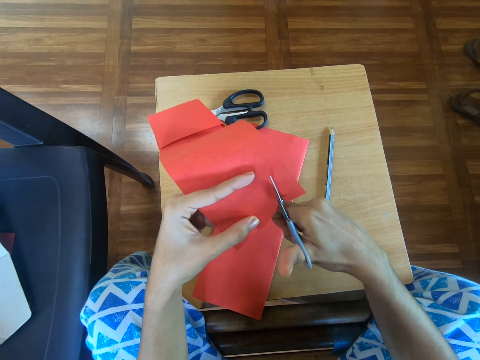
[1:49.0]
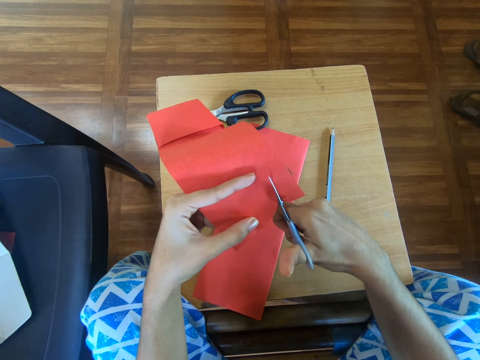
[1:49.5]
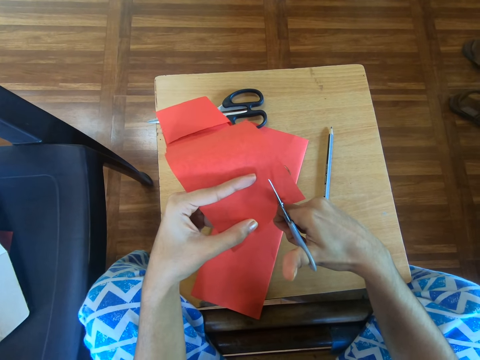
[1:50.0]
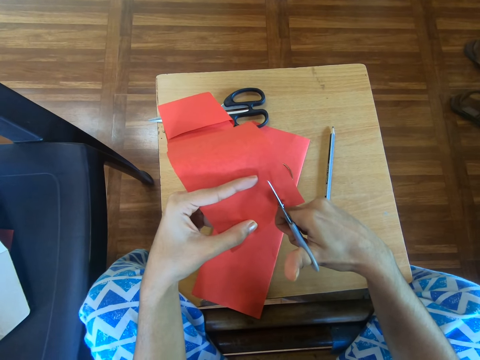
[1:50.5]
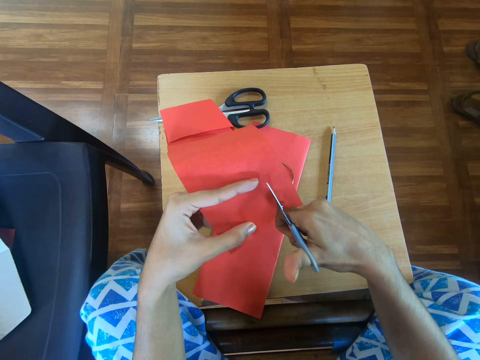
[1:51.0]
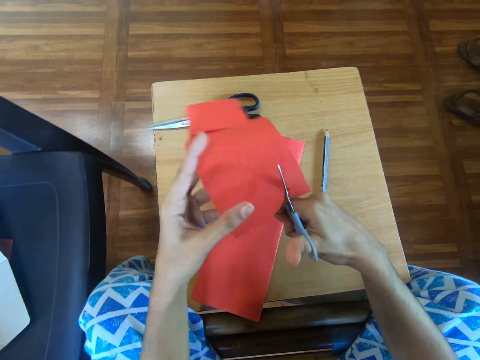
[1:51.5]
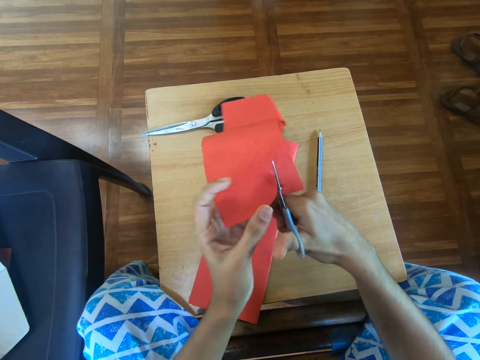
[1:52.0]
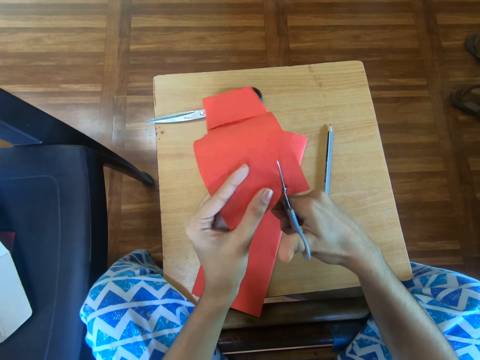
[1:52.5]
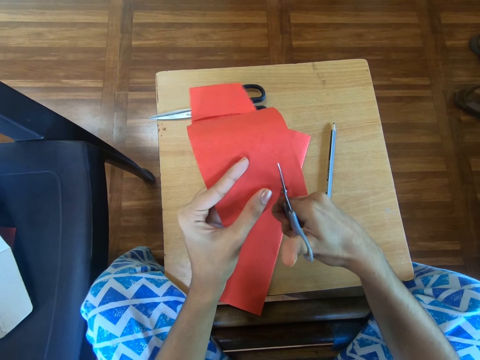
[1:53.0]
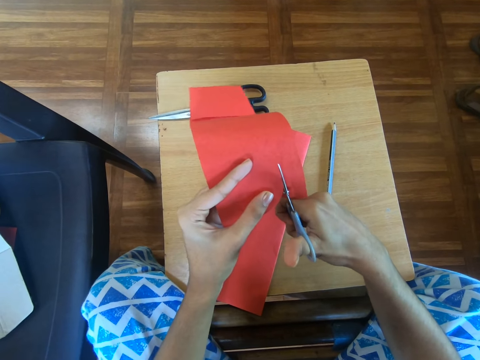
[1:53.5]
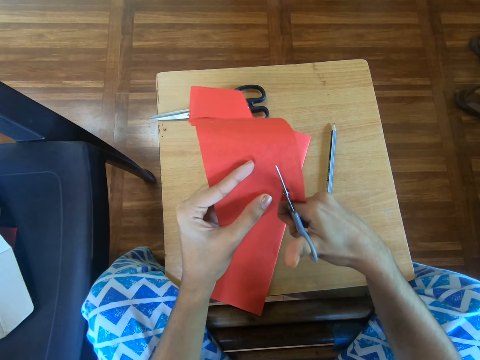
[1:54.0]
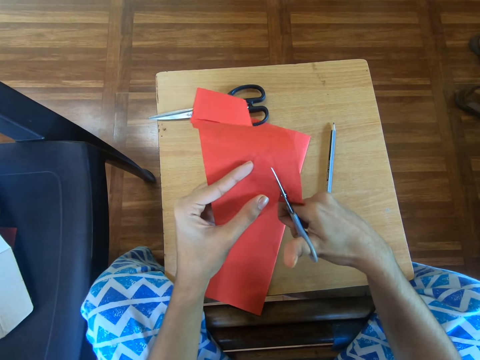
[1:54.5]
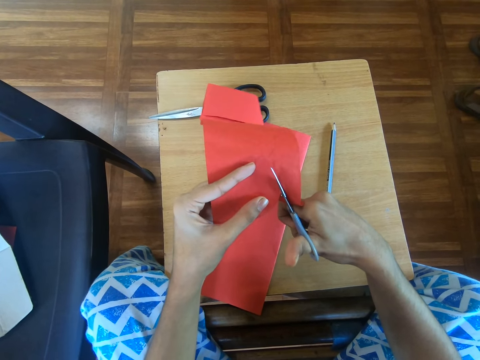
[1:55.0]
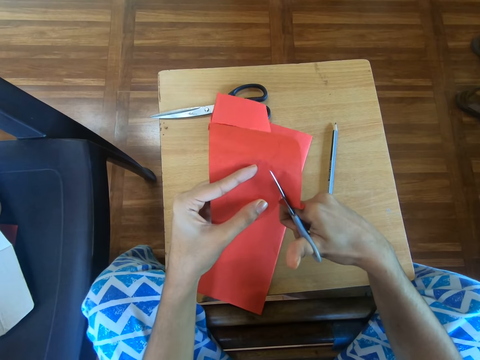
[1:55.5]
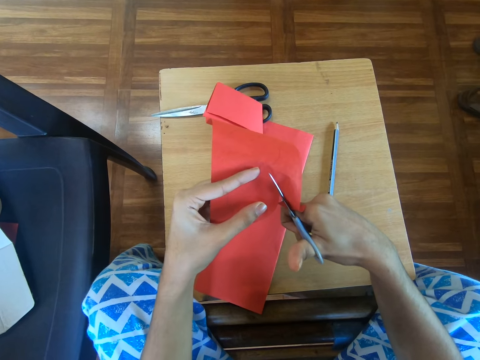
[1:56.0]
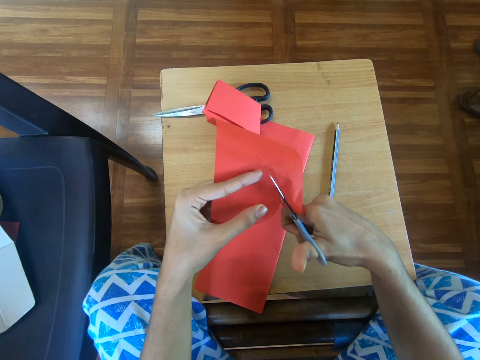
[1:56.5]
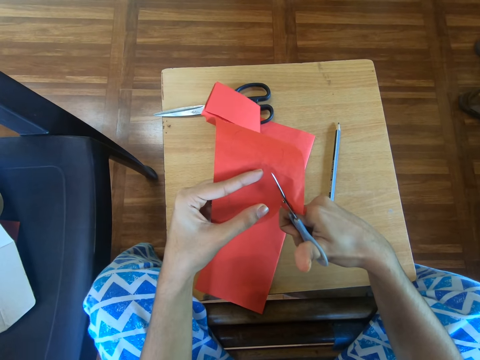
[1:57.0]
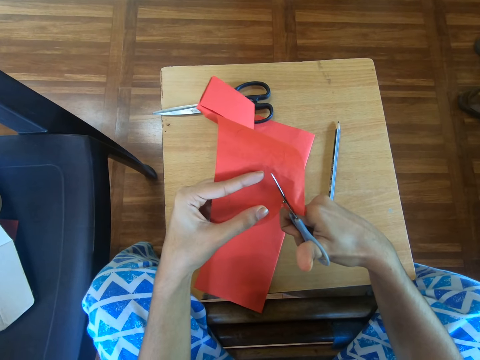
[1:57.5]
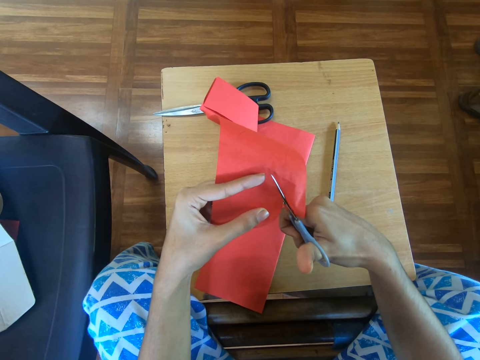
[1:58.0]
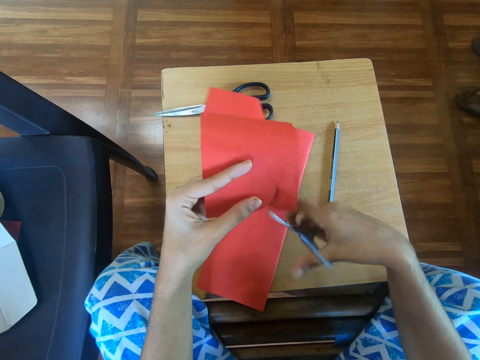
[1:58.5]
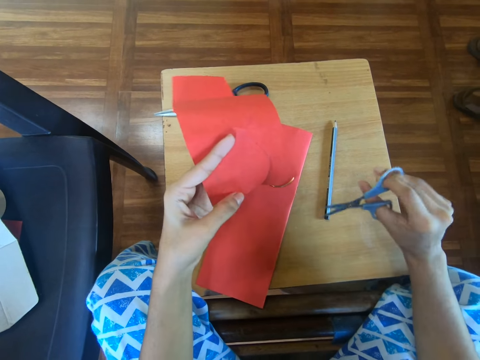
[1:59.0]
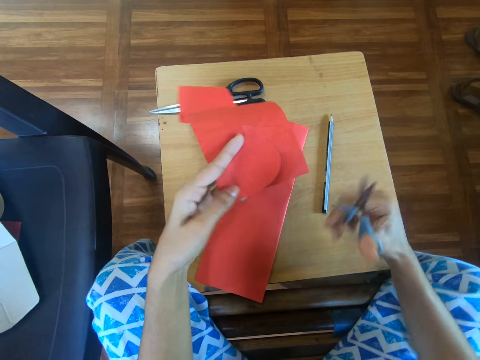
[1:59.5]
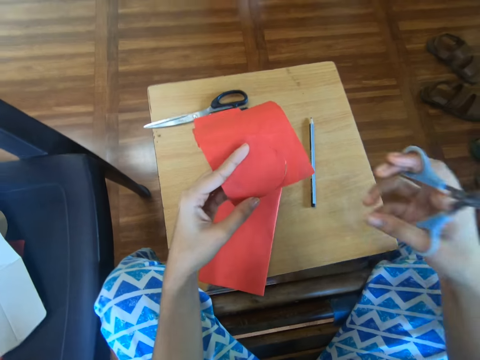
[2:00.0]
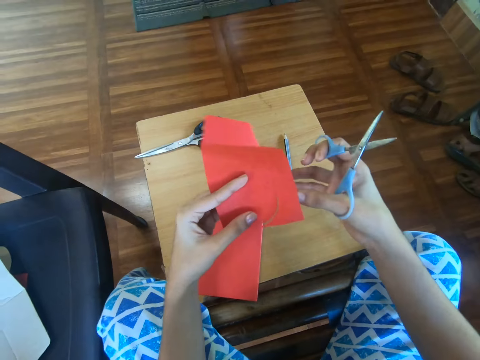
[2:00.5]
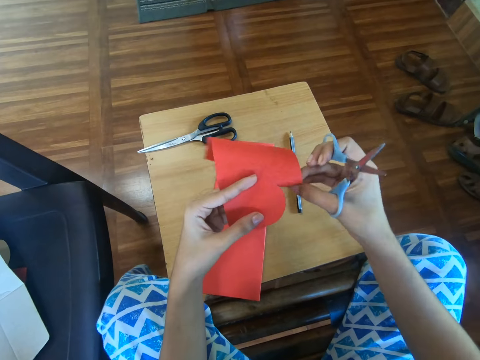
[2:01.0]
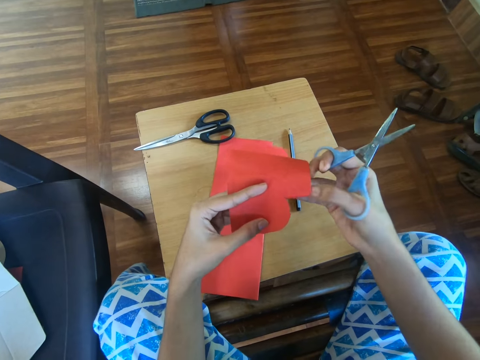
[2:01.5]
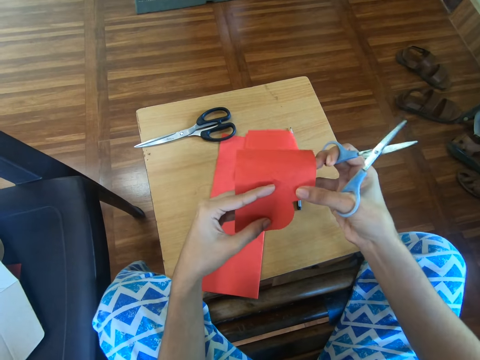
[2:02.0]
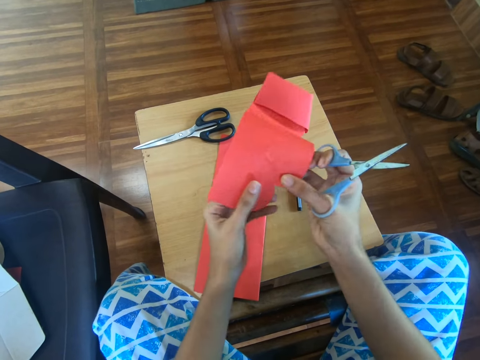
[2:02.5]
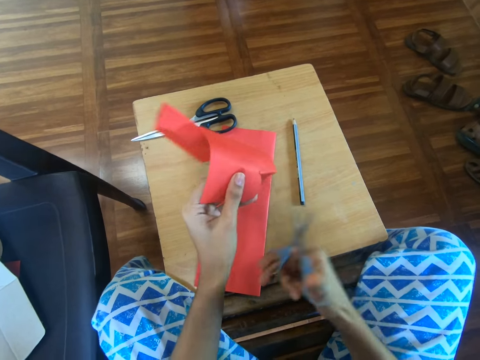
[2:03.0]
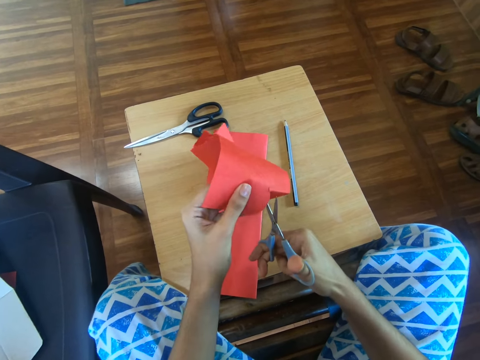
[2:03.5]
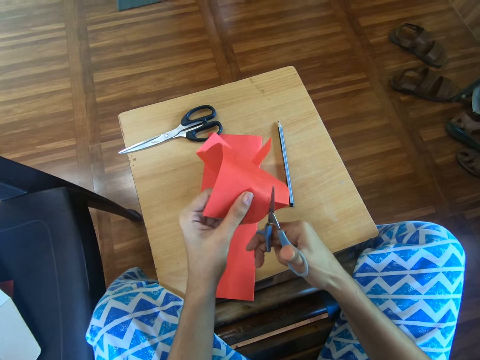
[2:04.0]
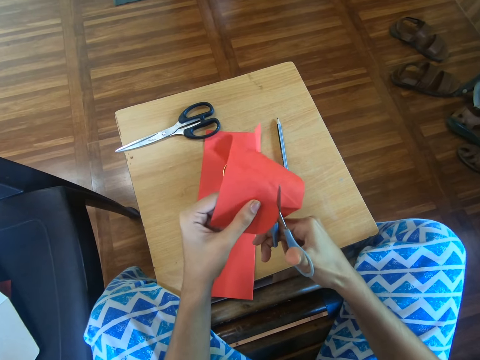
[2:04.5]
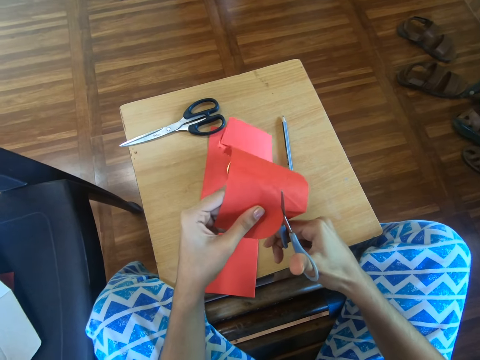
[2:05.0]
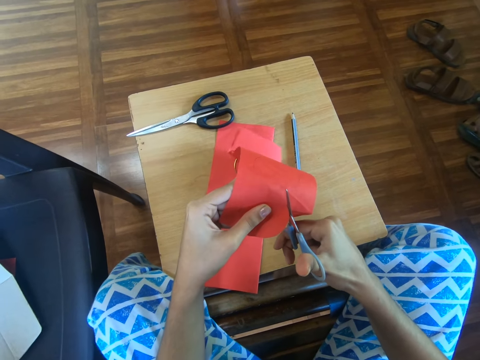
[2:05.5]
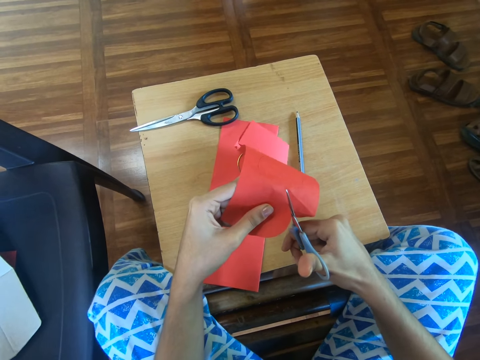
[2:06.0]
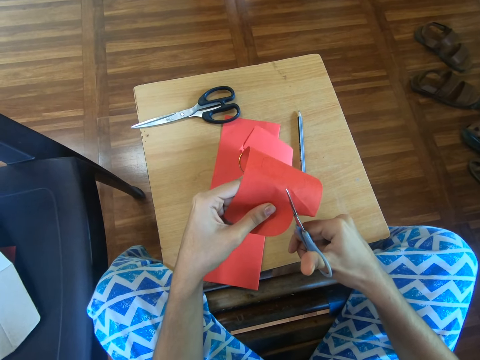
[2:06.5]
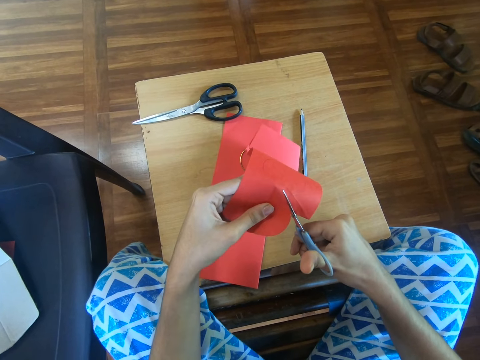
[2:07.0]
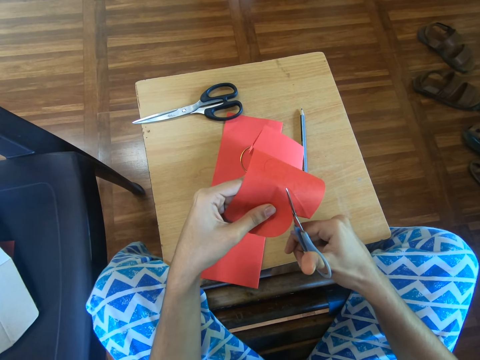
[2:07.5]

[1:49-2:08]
The camera wearer adjusts the left hand on the craft paper. They cut the craft paper using the scissors. They adjust the scissors in the right hand. They adjust the craft paper. They cut the craft paper using the scissors.

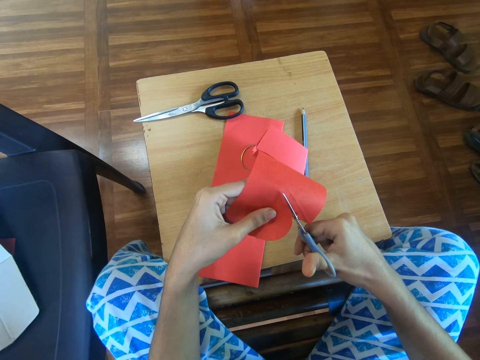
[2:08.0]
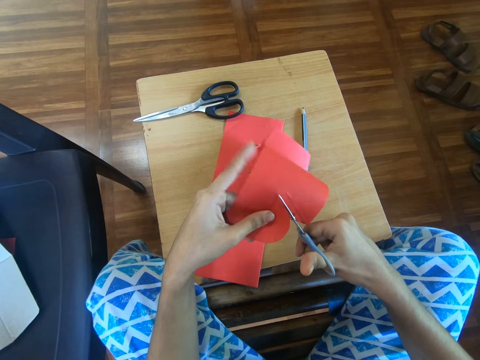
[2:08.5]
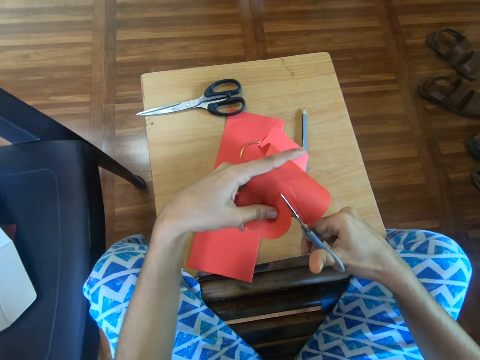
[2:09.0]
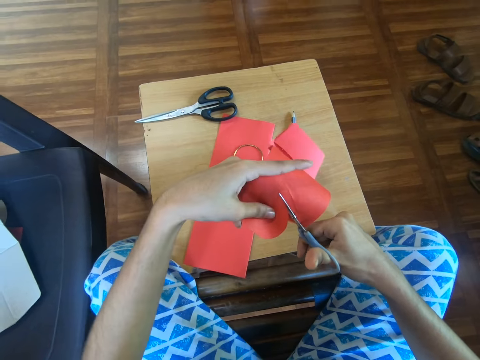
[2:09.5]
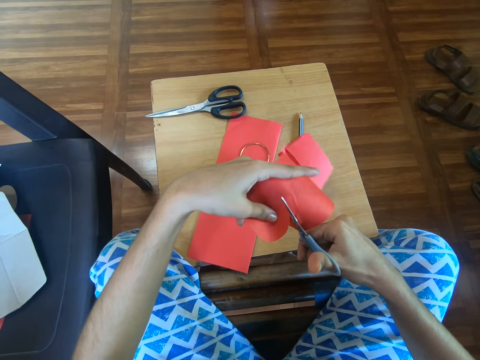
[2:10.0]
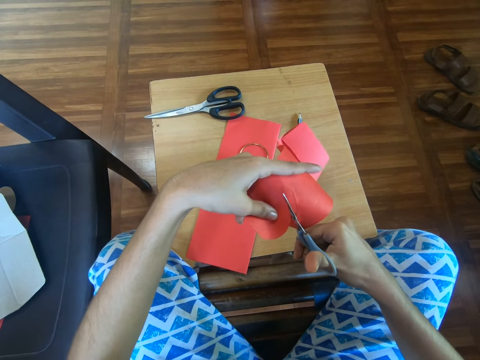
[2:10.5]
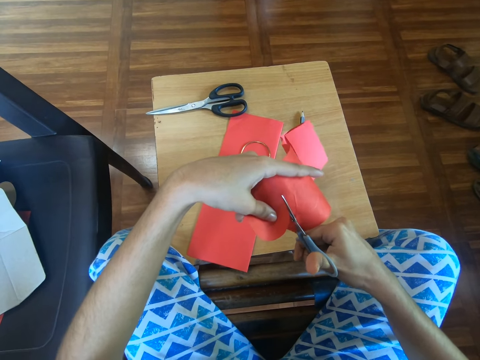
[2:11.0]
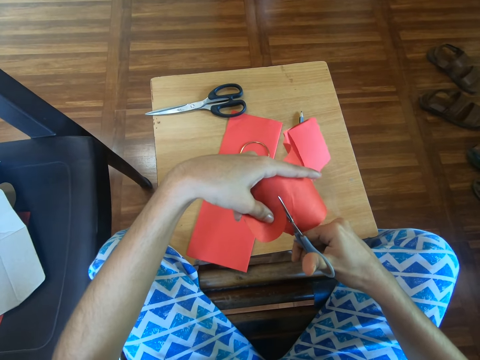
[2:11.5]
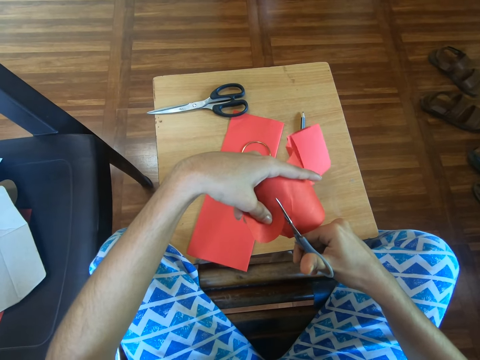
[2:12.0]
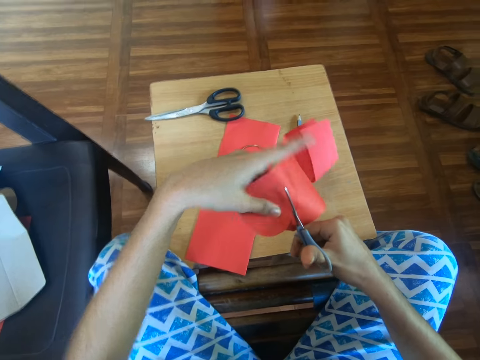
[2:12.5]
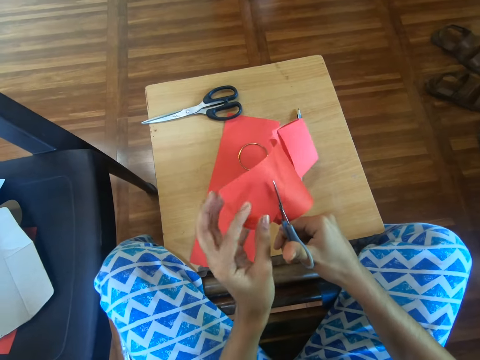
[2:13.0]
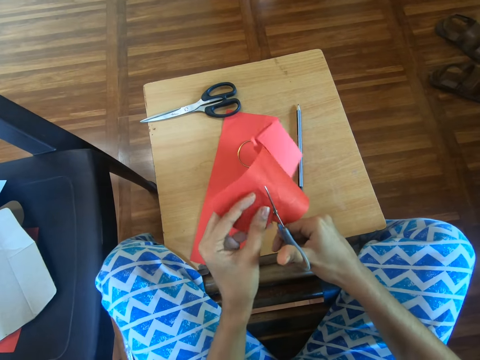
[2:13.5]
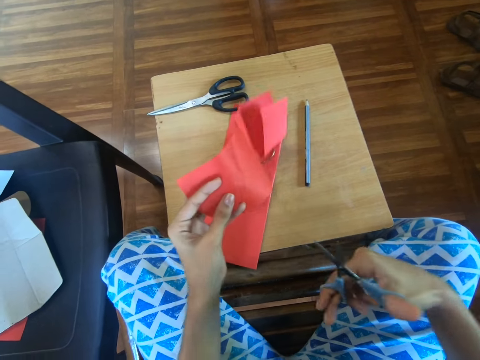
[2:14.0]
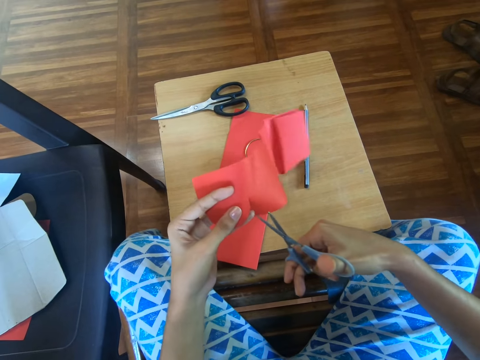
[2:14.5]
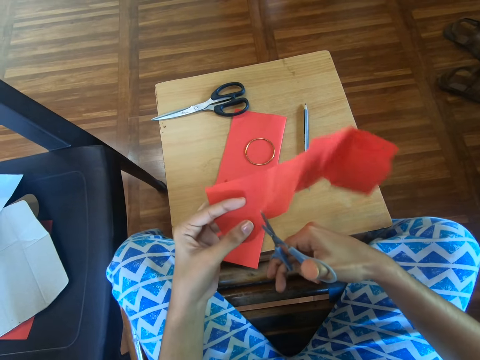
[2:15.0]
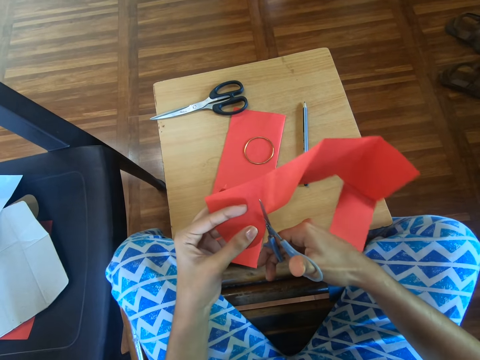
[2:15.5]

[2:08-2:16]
The camera wearer adjusts the left hand on the craft paper. They adjust the scissors in the right hand.
